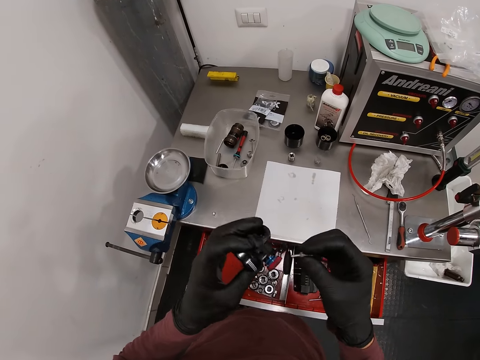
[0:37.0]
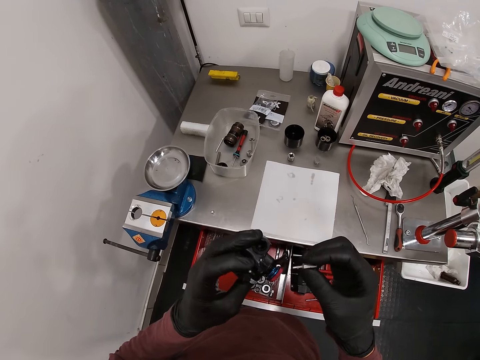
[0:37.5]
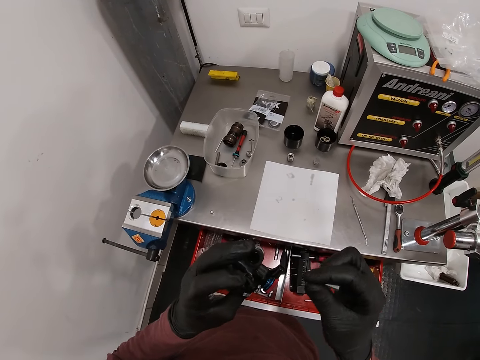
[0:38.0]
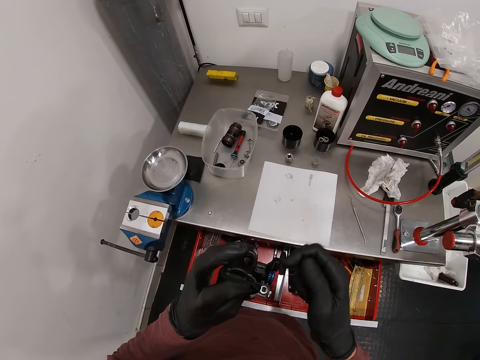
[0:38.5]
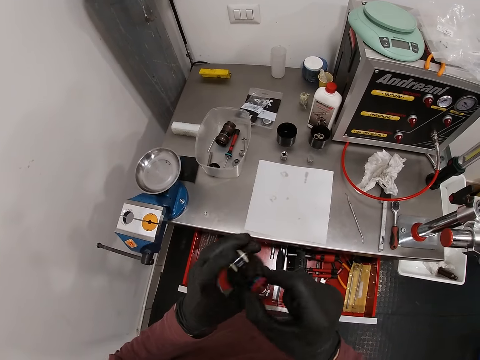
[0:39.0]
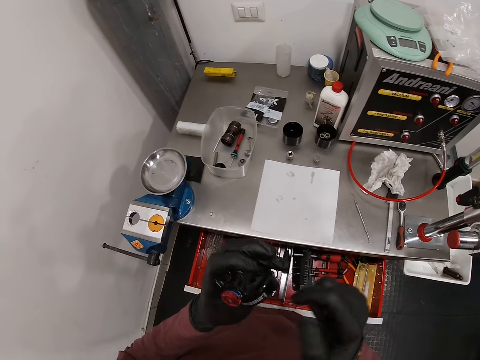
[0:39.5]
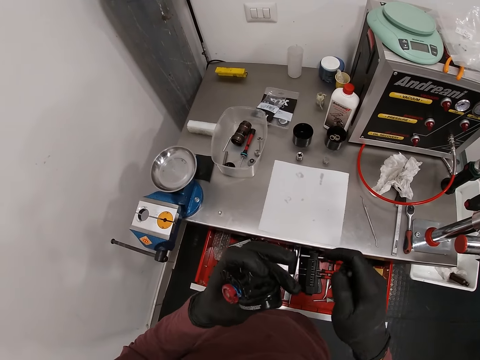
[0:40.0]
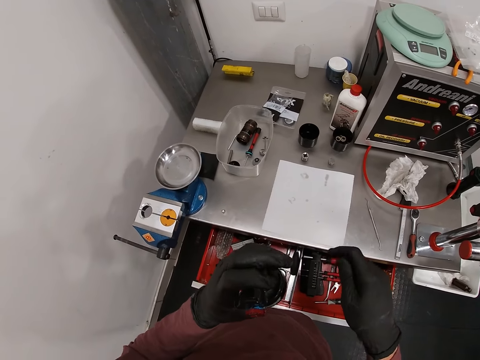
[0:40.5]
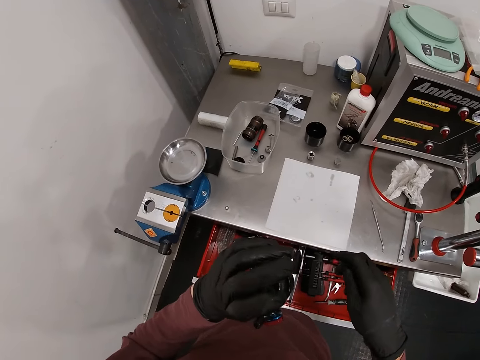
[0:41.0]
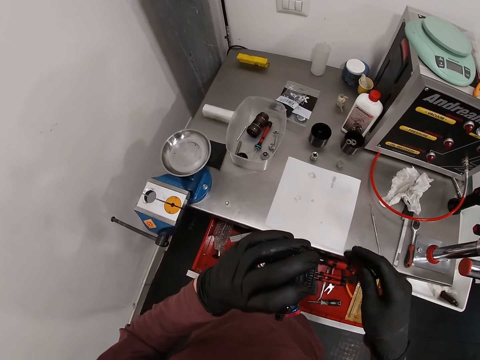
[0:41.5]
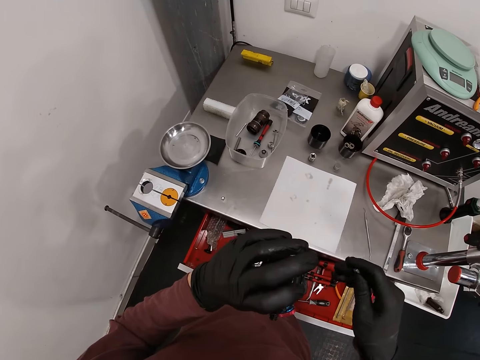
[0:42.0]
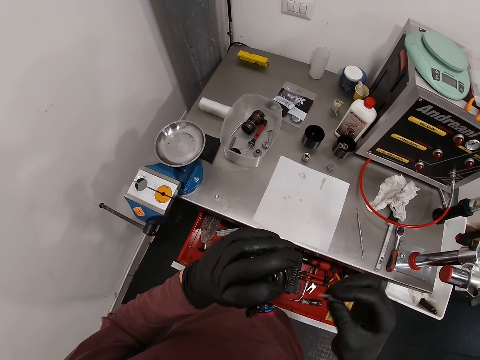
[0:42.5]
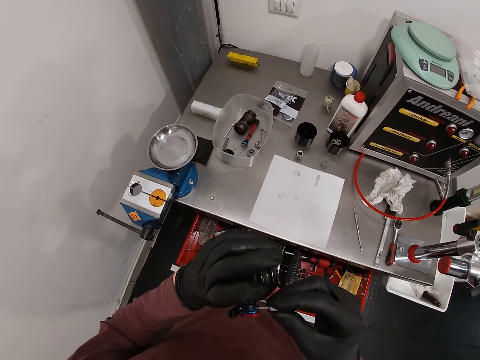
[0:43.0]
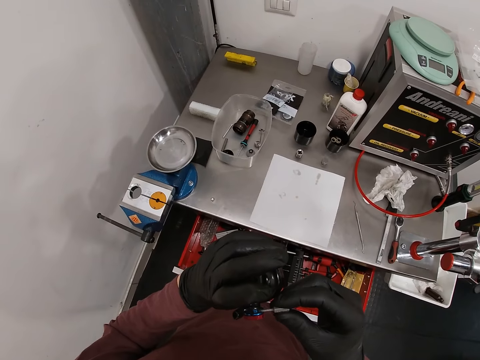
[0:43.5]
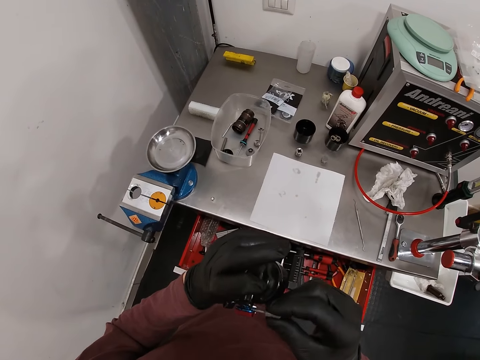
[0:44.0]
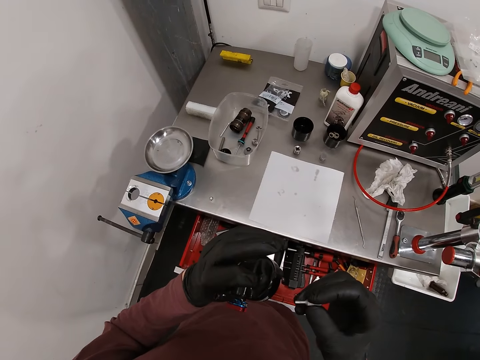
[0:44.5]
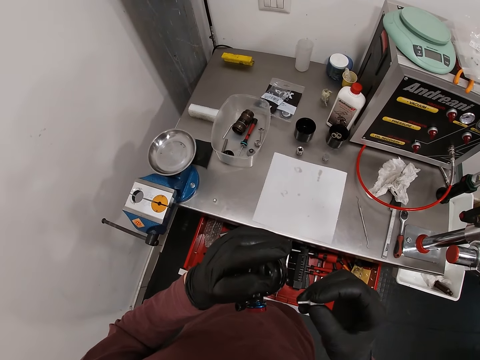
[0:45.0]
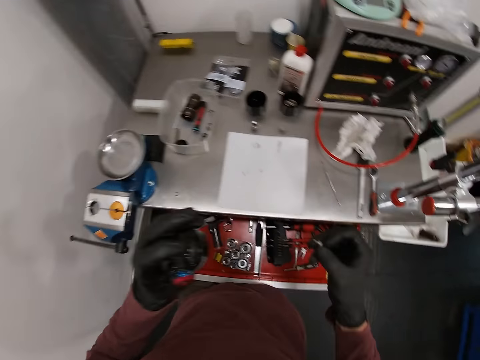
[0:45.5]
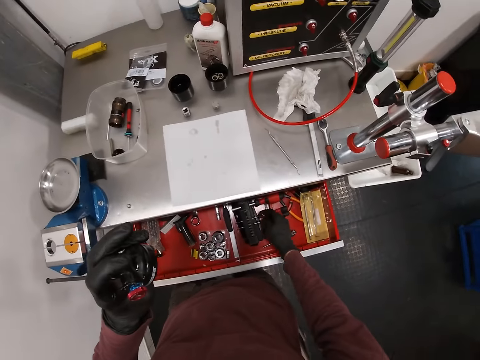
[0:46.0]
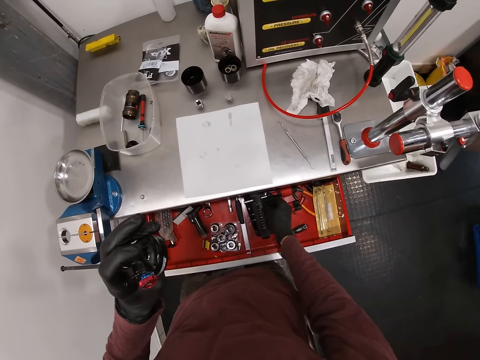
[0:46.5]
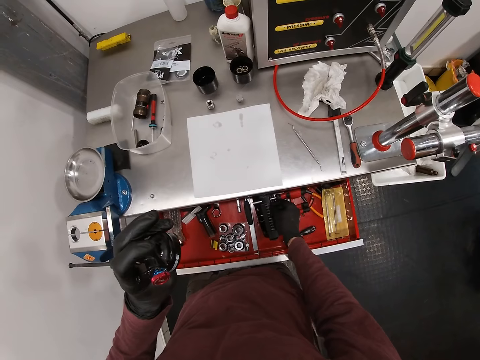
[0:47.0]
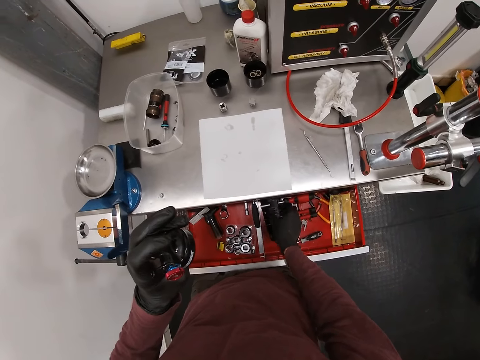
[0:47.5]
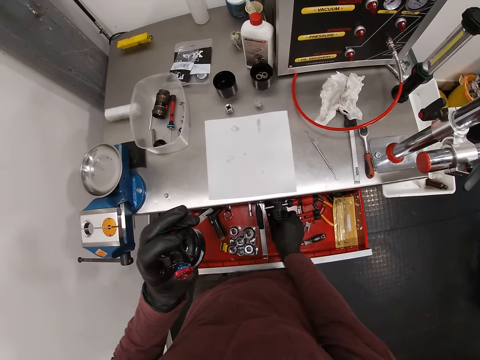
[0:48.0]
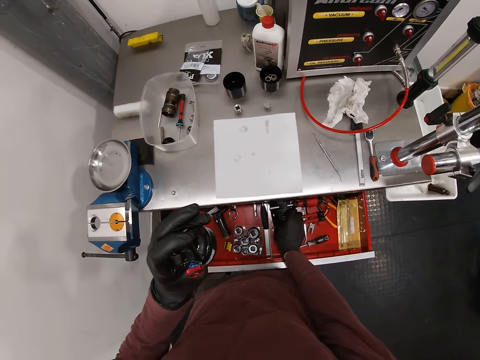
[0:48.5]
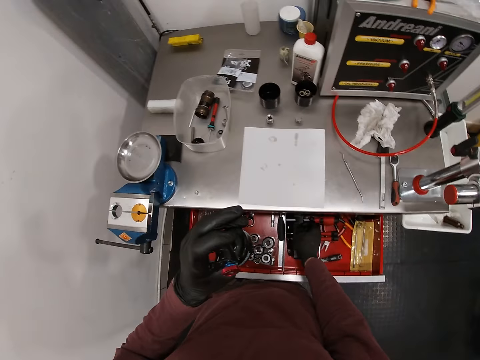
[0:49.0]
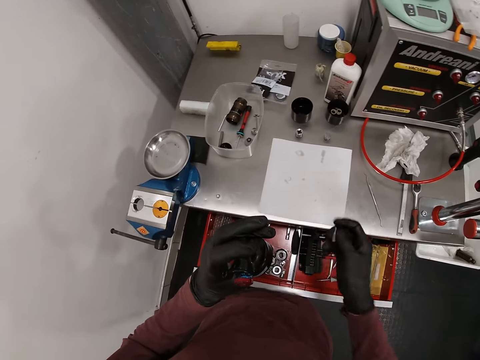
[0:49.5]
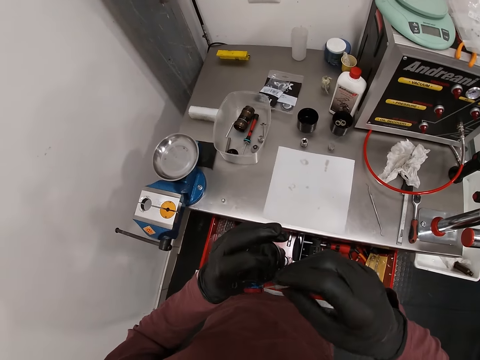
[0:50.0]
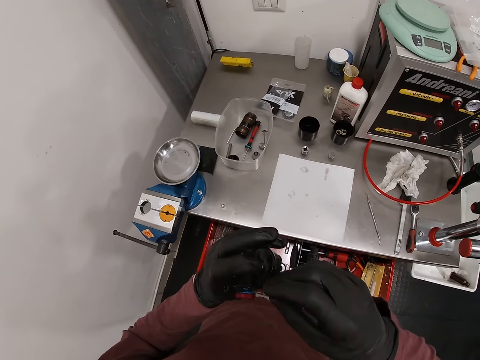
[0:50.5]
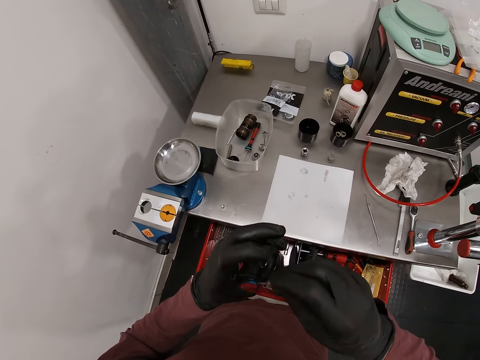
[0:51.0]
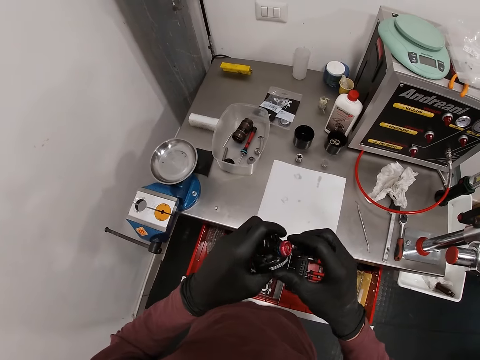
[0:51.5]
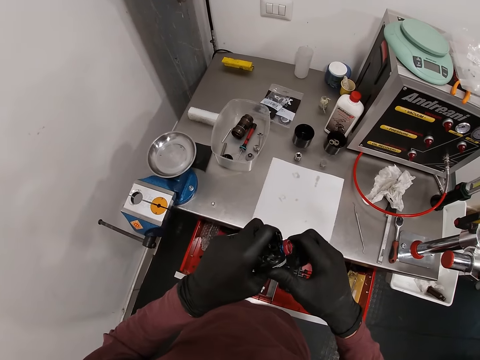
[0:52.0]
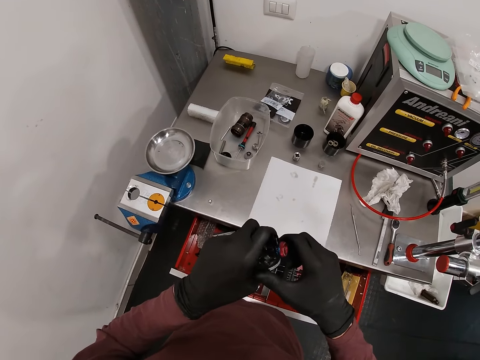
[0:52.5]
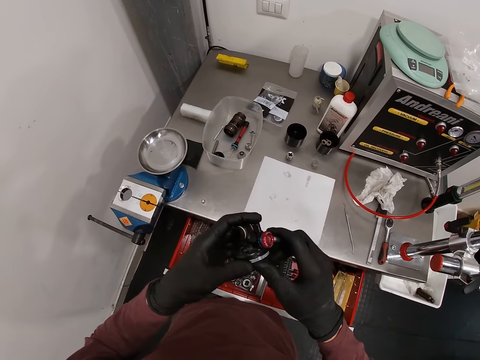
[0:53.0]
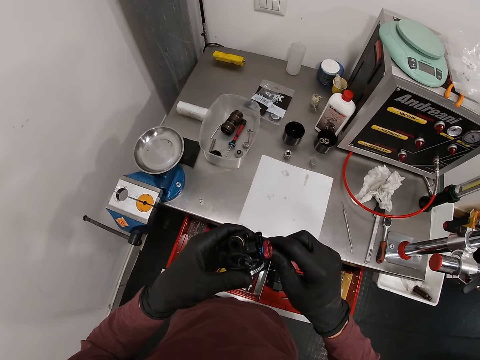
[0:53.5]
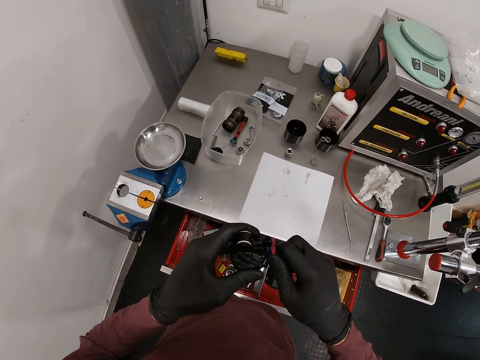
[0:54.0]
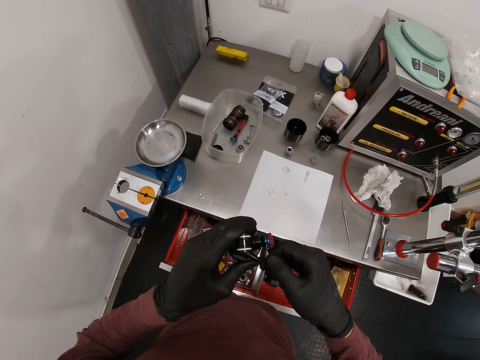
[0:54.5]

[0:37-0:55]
The camera wearer examines the carburetor in his left hand. He inserts the bolt into the carburetor with his right hand. He looks at something. He keeps the bolt in the drawer with his right hand. He takes out the bolt from the drawer with his right hand. He inserts the bolt into the carburetor with his right hand.

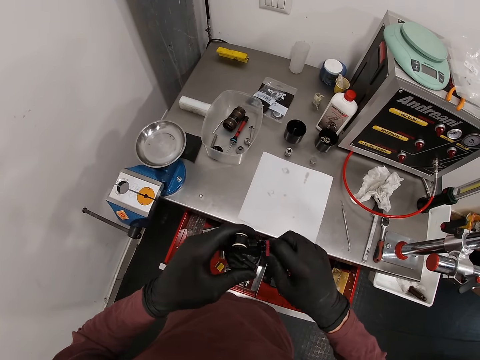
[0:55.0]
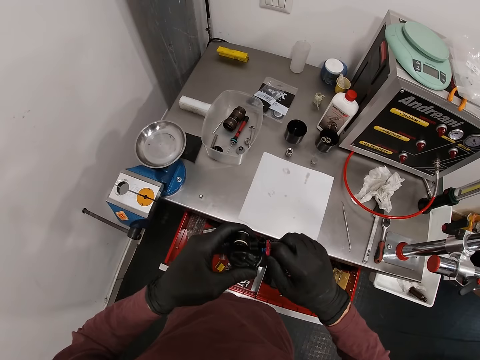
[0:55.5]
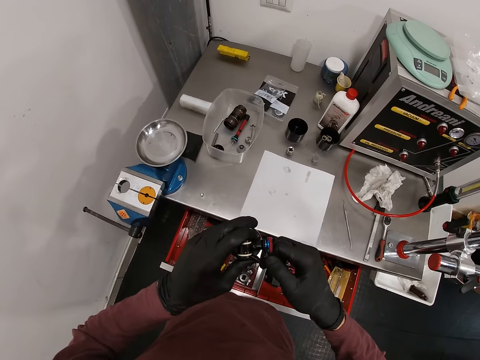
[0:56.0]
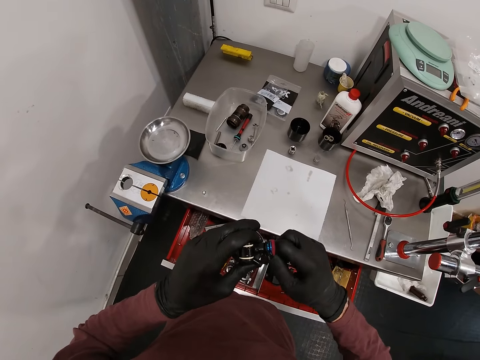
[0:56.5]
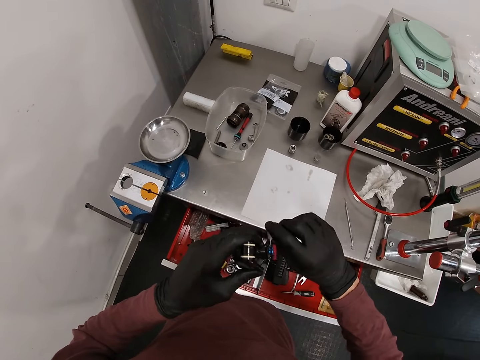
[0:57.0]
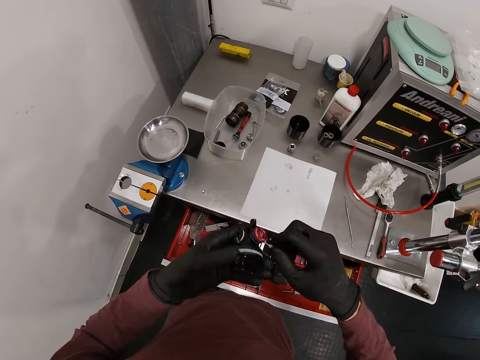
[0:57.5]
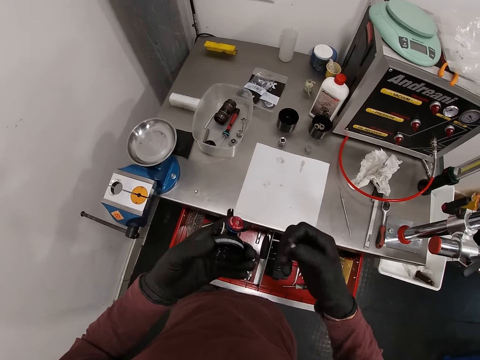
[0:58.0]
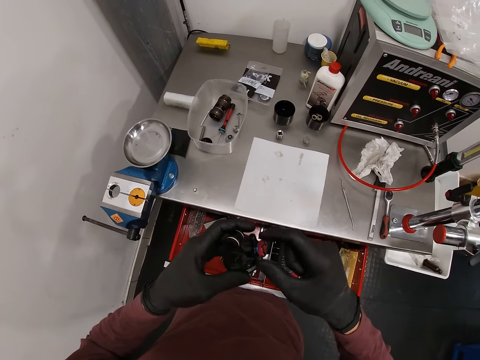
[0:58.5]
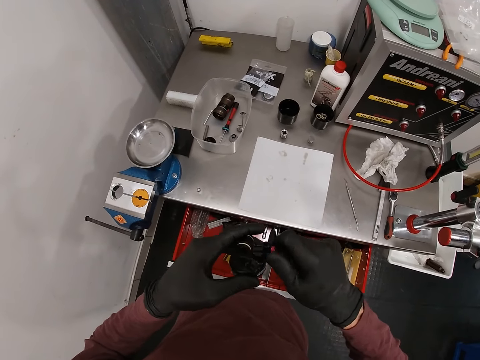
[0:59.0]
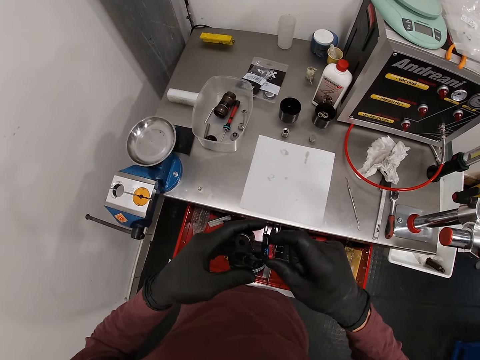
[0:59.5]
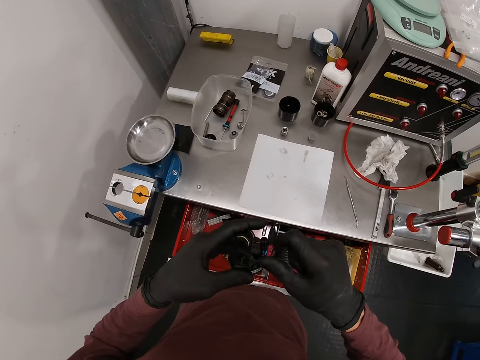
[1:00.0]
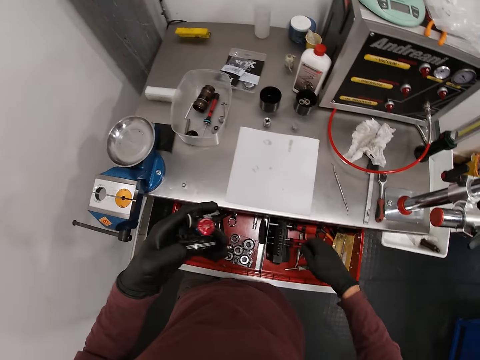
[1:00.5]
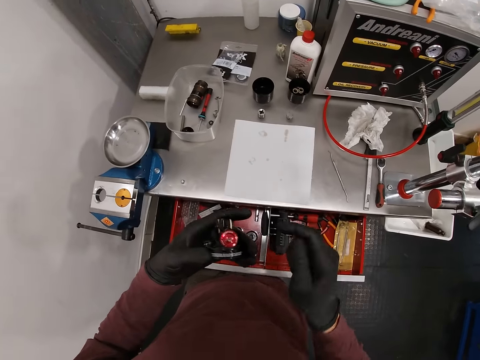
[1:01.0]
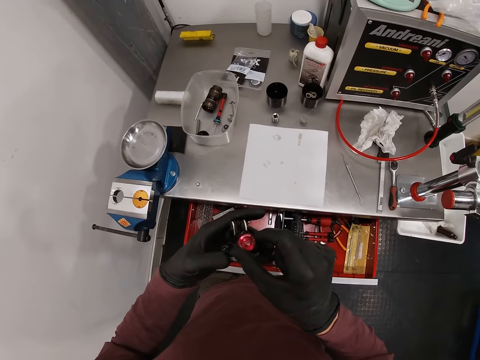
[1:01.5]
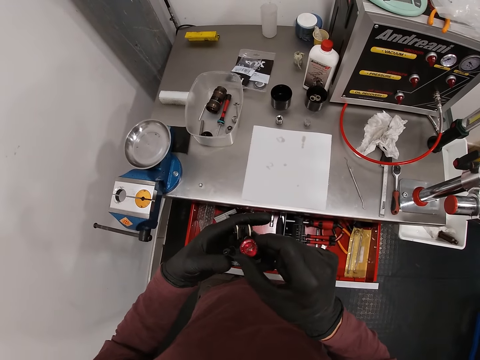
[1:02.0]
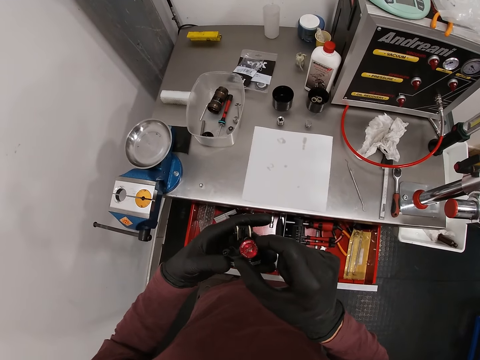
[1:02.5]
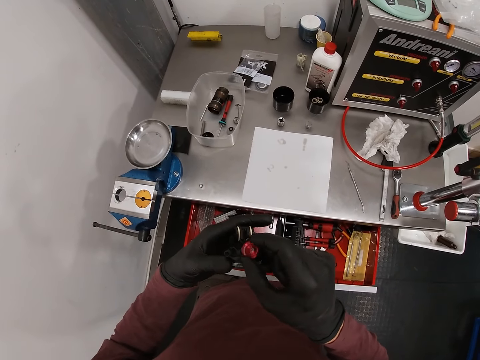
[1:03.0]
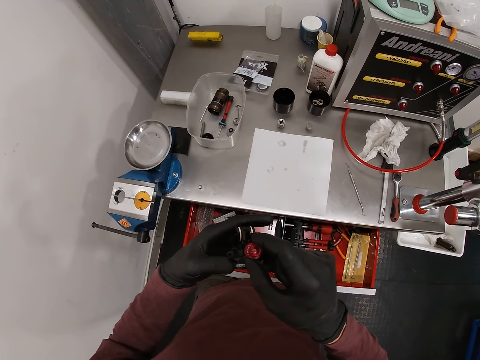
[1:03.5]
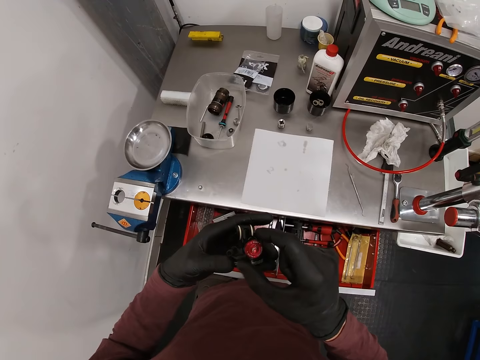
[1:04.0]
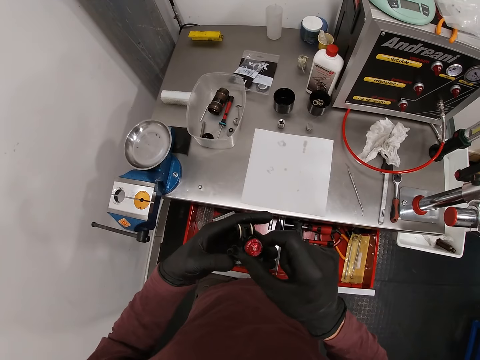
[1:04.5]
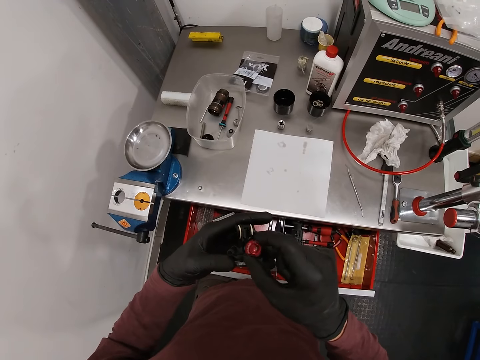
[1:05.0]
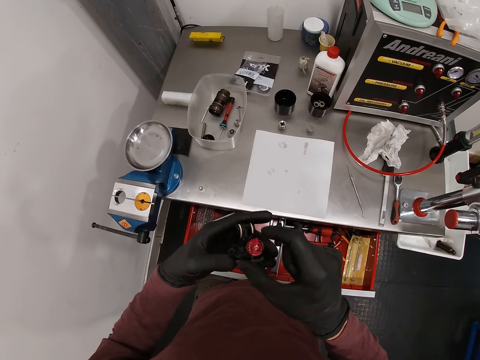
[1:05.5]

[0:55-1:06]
The camera wearer removes the bolt or metal from the carburetor with his right hand. He holds the metal. He adjusts the carburetor with his right hand. He turns the knob. He puts the metal in the drawer. He turns the knob.
